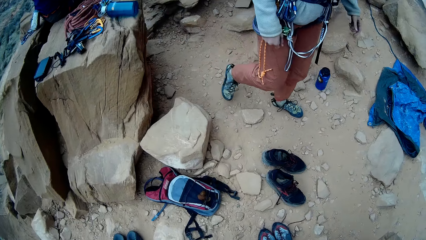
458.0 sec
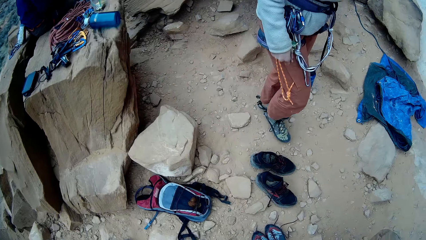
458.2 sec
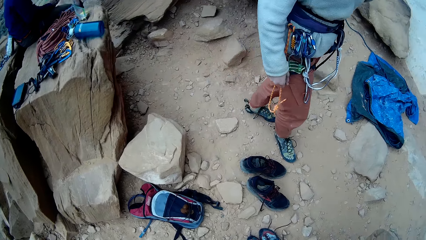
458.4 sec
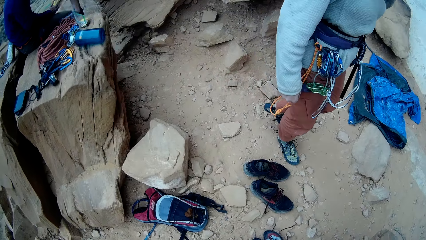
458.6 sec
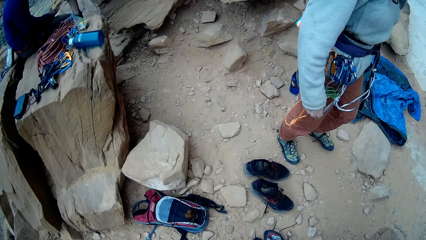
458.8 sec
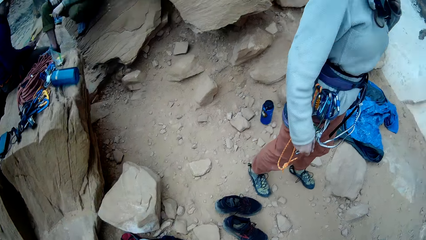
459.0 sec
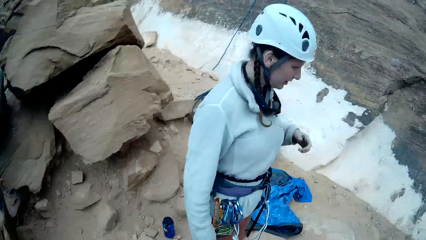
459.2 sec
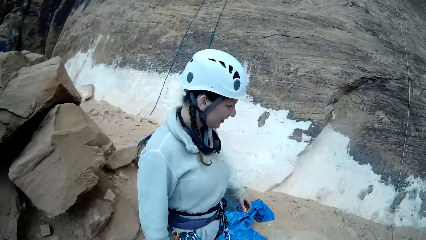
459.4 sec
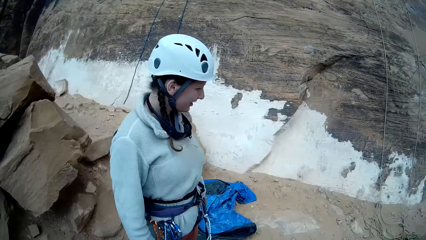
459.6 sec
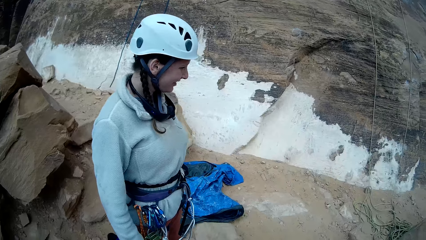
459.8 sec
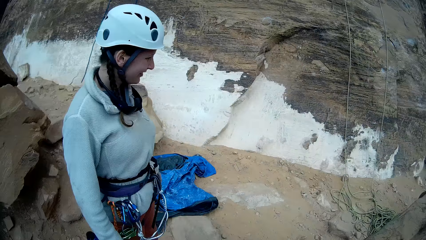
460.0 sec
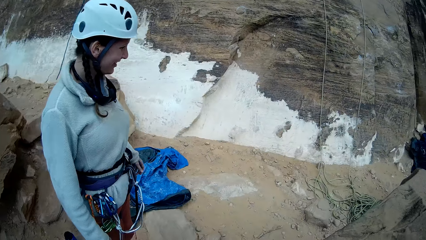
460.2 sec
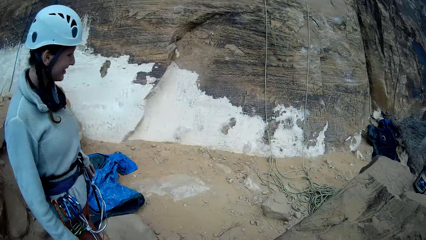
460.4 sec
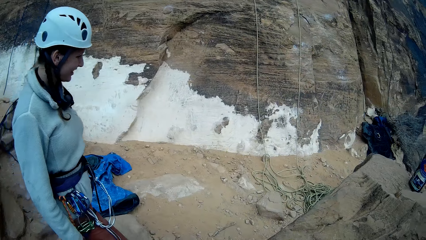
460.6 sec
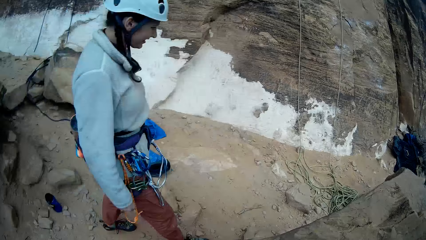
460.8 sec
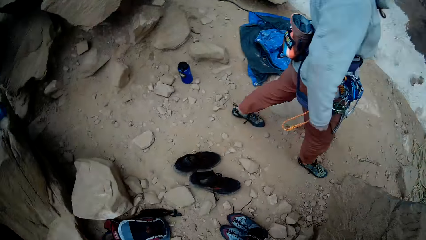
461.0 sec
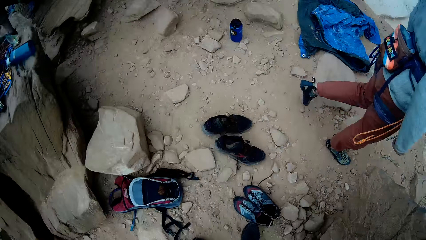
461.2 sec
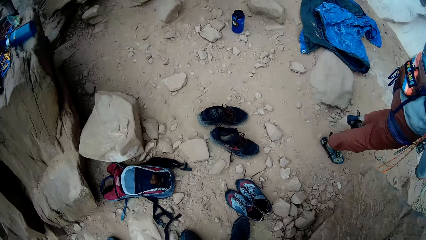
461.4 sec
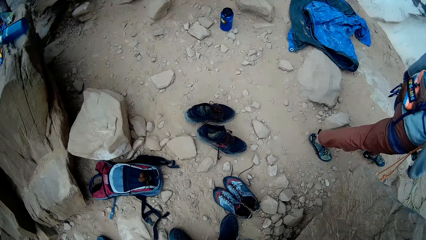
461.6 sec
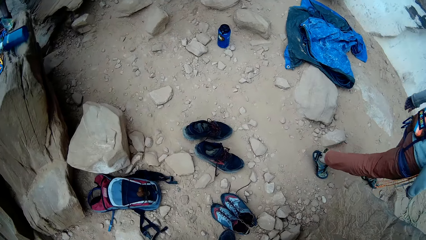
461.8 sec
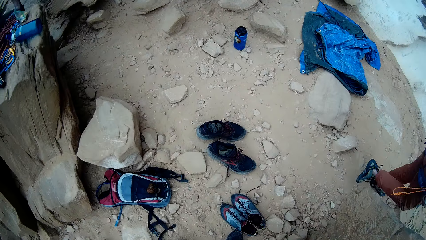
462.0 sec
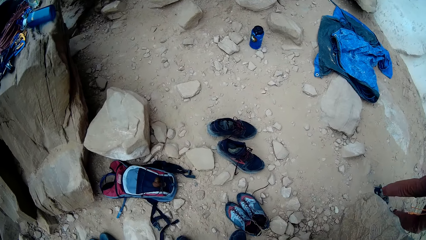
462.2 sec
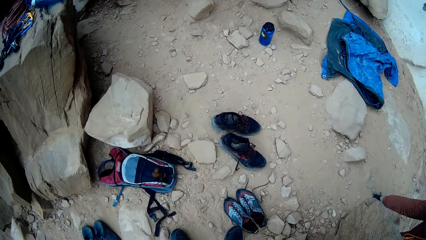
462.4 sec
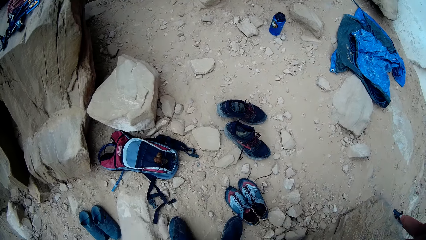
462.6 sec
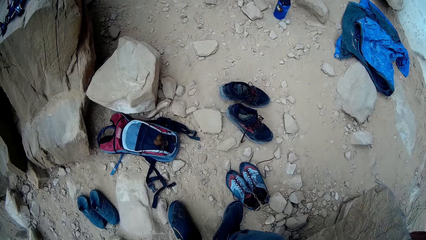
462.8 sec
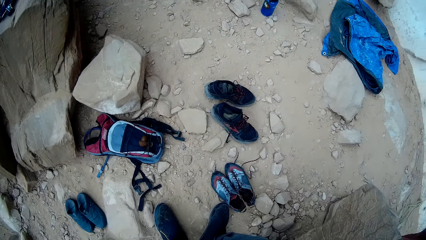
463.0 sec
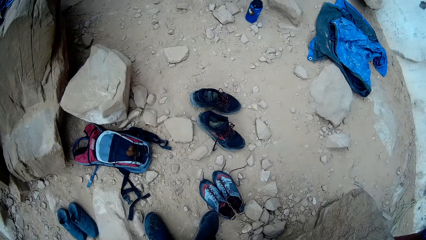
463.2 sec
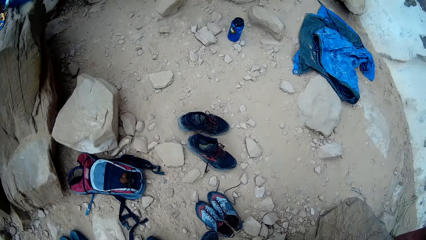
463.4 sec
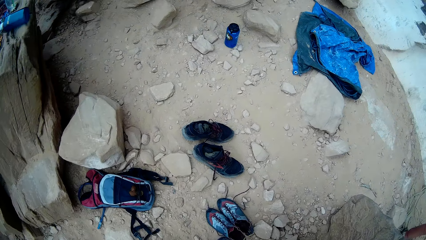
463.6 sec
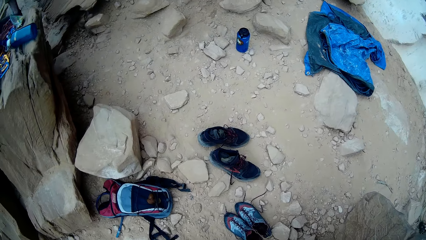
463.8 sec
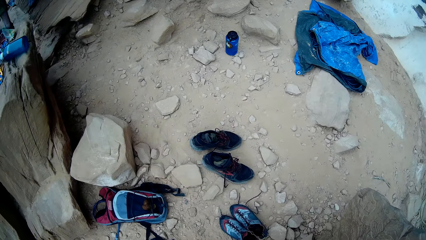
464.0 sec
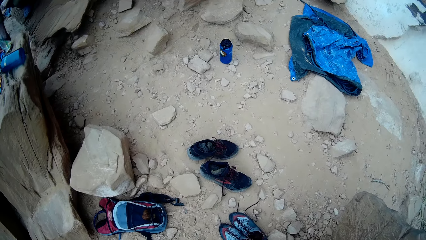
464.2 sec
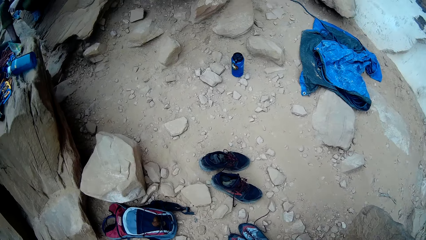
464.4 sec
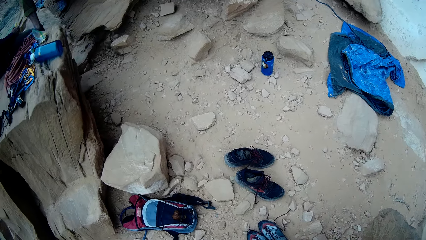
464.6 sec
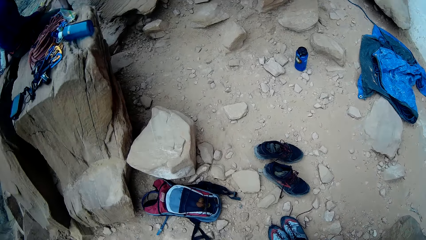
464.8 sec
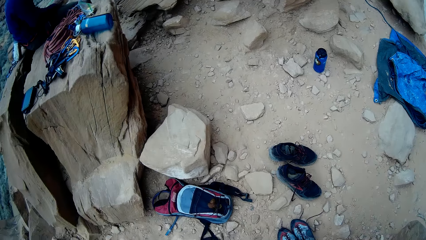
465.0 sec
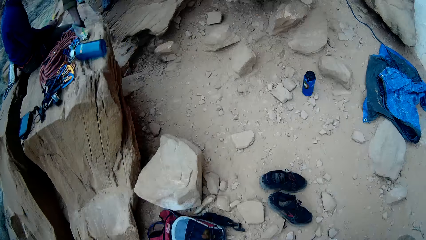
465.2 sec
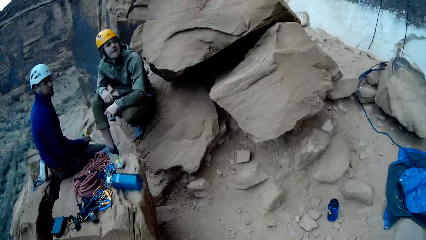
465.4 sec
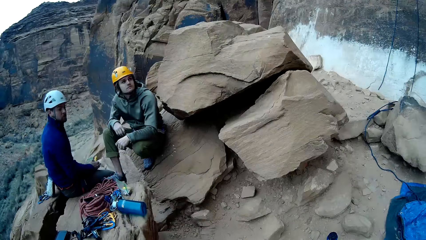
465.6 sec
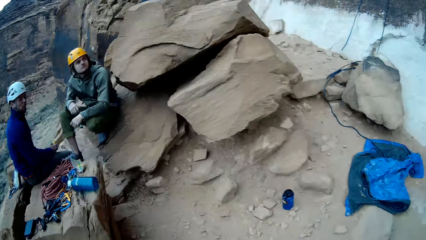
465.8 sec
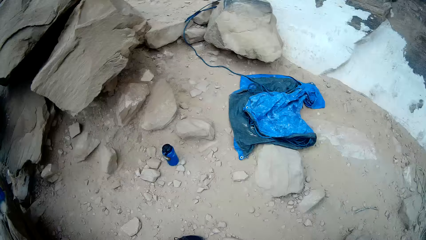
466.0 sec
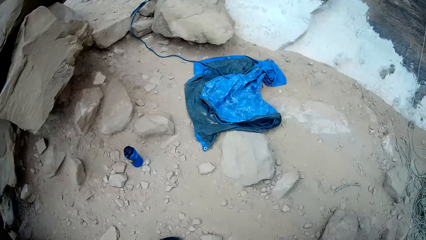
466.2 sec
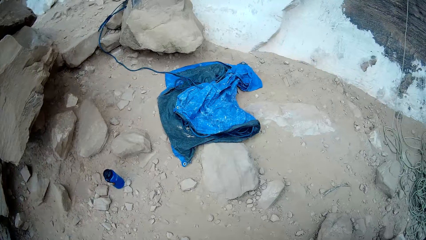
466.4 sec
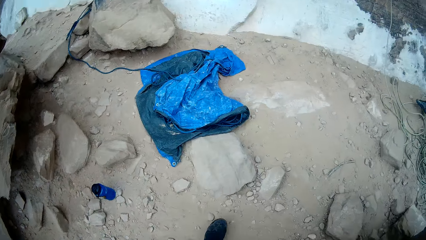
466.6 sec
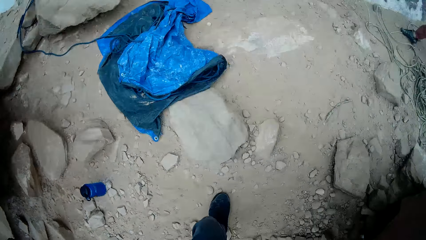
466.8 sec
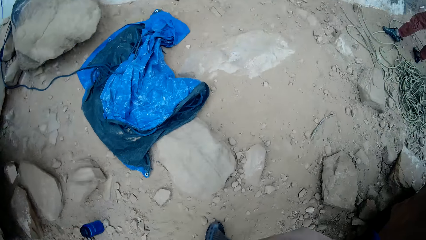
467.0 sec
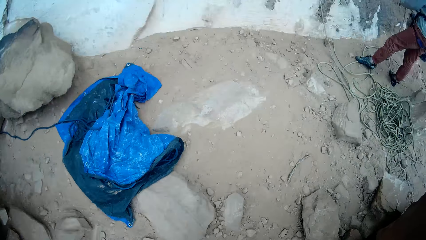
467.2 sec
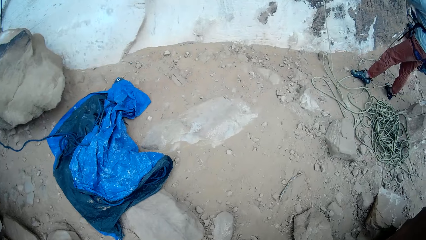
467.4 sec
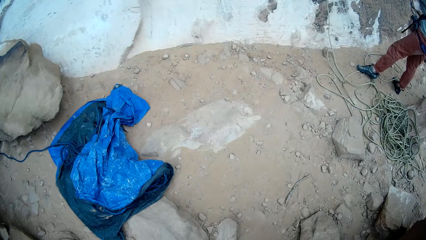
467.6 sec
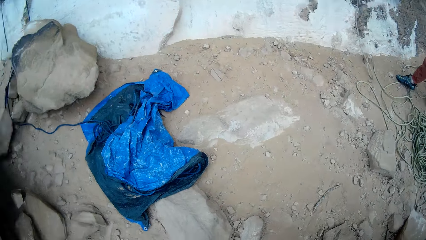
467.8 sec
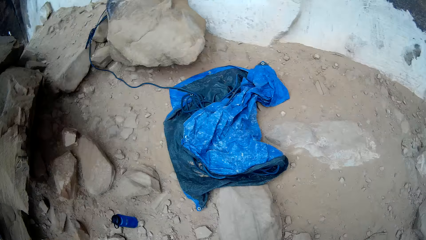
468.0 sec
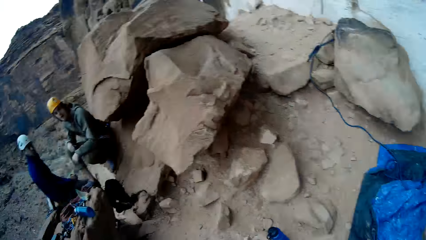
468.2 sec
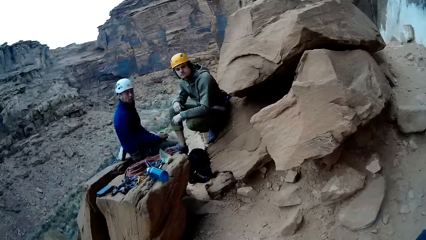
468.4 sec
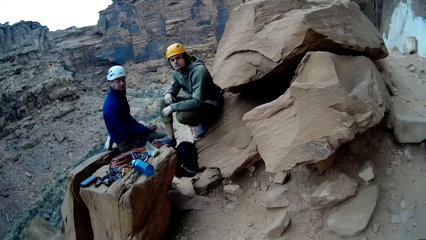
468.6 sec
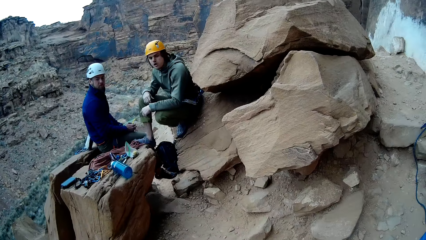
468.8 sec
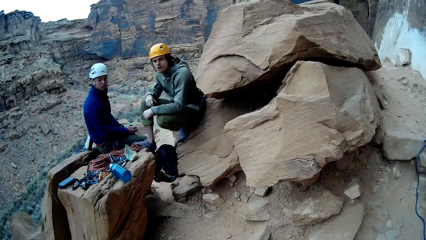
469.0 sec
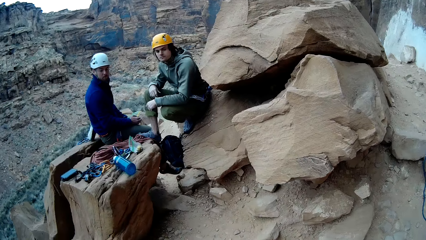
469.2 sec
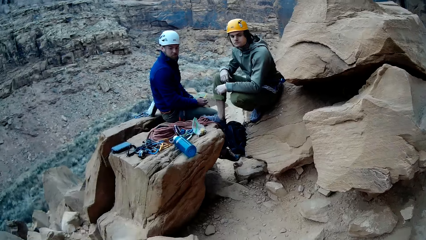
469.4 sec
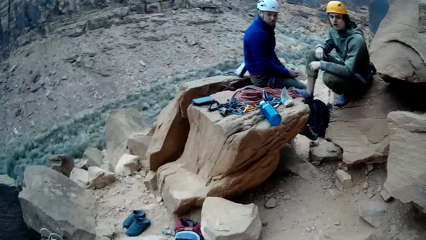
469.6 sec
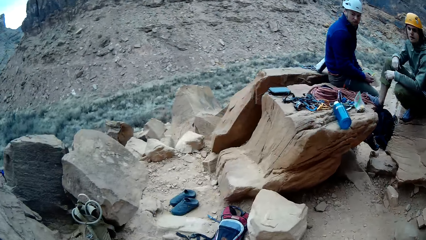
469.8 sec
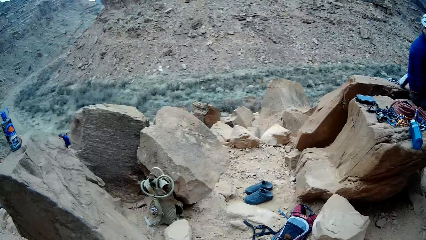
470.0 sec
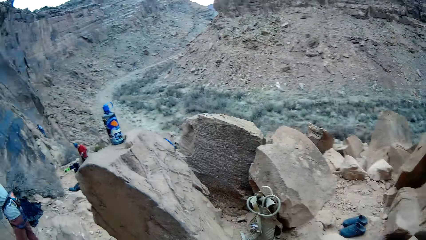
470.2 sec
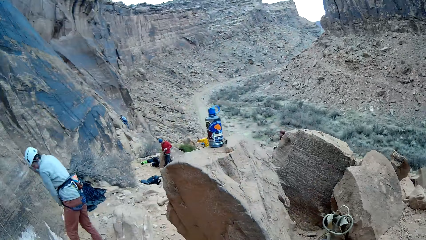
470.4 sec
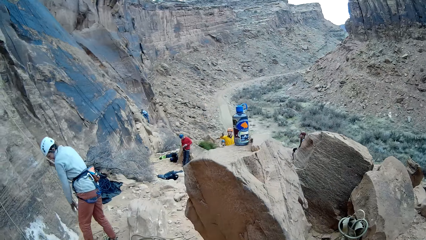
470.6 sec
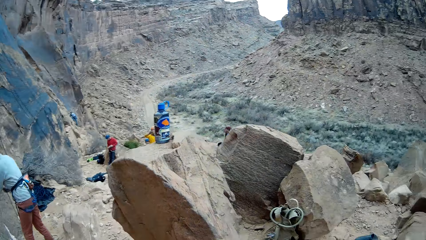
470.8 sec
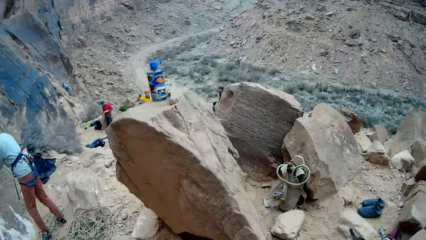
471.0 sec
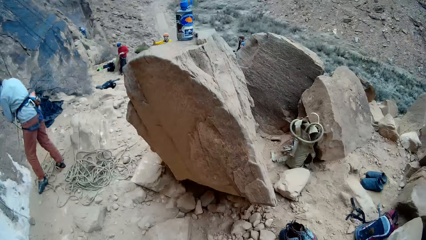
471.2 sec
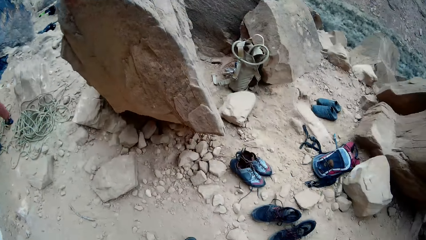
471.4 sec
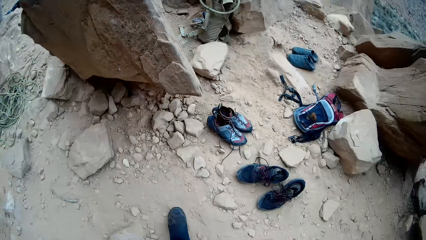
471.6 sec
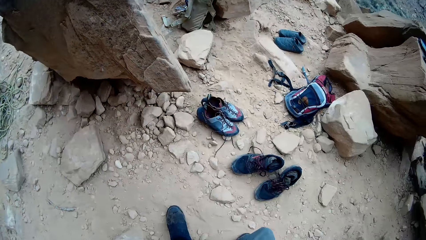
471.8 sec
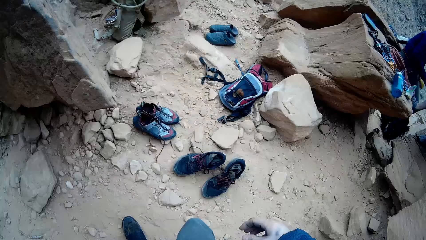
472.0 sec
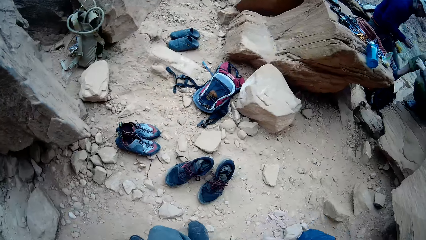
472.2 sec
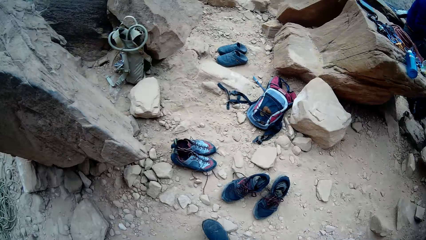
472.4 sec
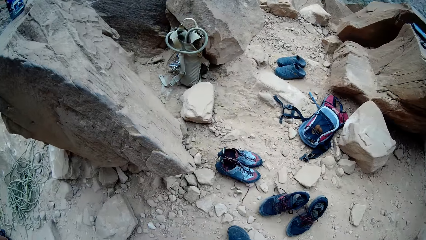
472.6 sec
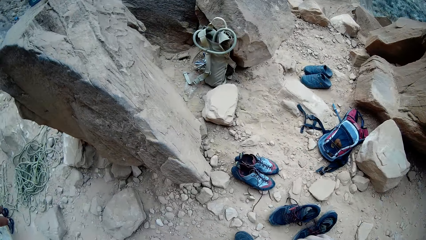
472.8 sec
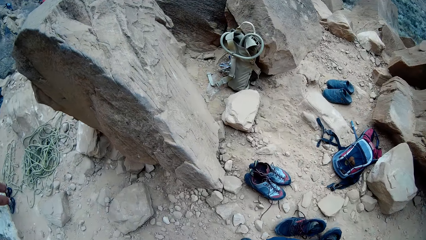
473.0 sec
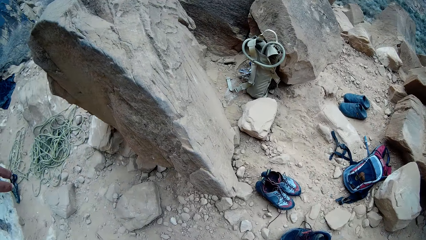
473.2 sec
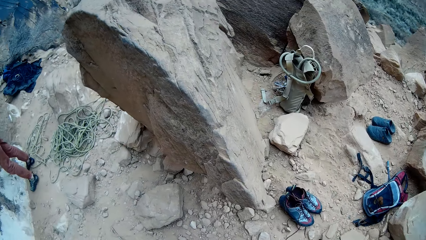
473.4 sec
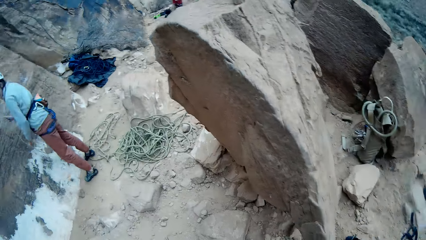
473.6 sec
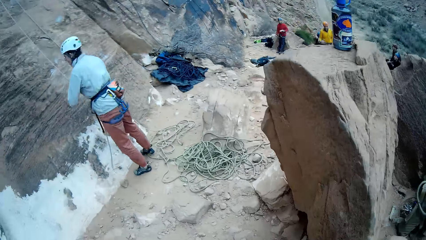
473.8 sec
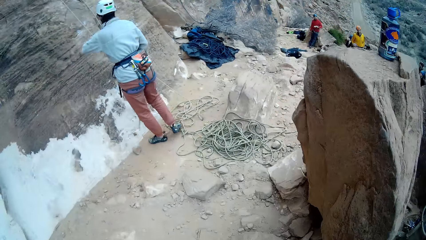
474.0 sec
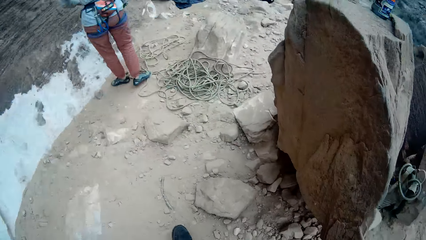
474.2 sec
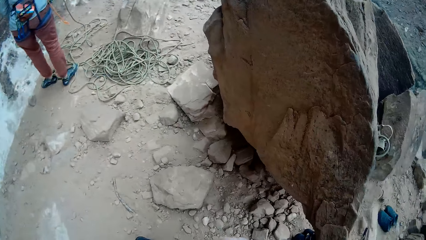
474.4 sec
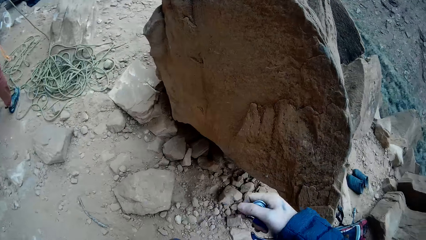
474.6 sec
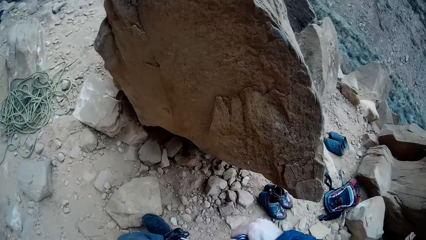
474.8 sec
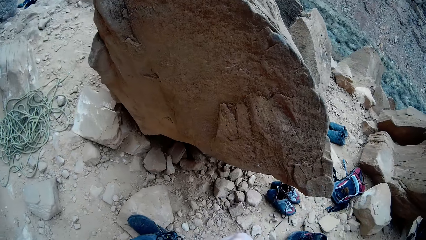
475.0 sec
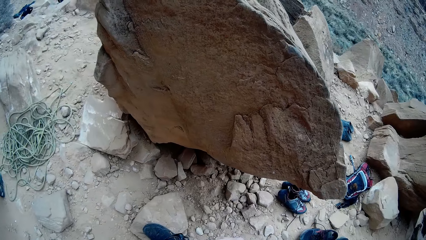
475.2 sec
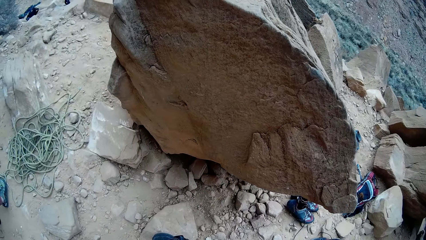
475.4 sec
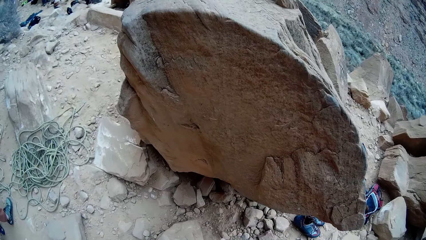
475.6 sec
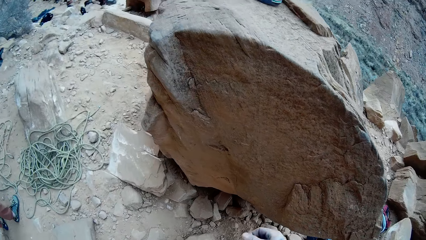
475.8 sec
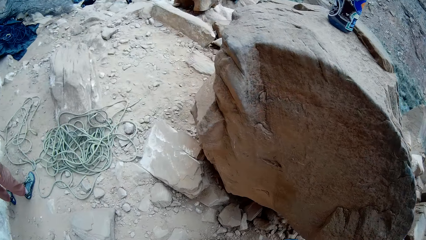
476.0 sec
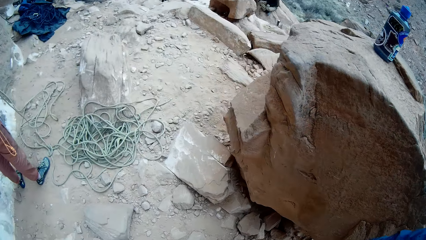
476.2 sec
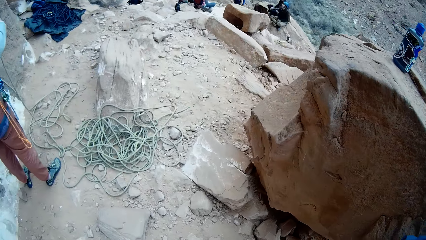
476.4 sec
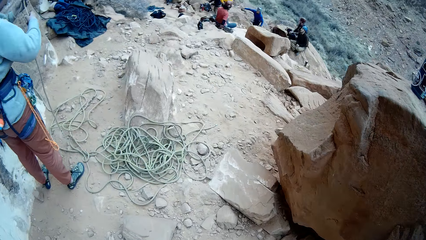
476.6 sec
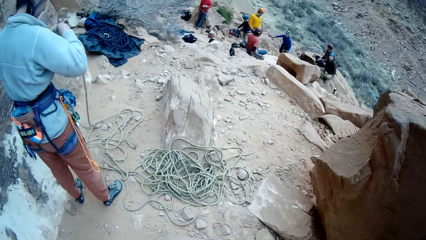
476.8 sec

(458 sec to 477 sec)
A man walks around the mountain range. The camera wearer looks around the mountain range. The man walks around the mountain range. Another man looks around the mountain range. A third man looks around the mountain range. The camera wearer looks around the mountain range. The second man looks around the mountain range. The third man looks around the mountain range. The first man pulls the rope. The camera wearer looks around the mountain range. The first man holds the rope. The camera wearer walks around the mountain range.
